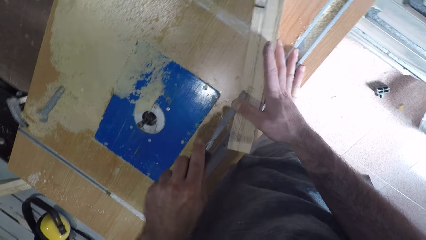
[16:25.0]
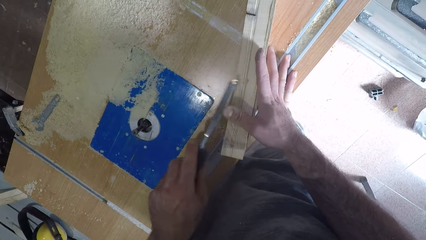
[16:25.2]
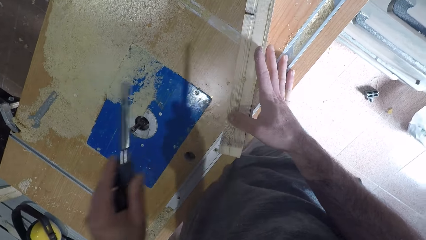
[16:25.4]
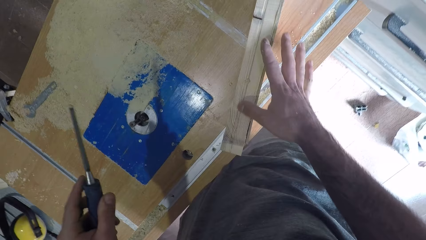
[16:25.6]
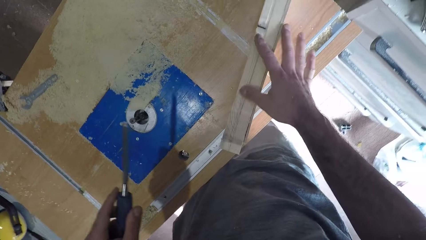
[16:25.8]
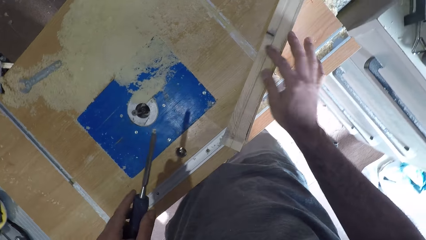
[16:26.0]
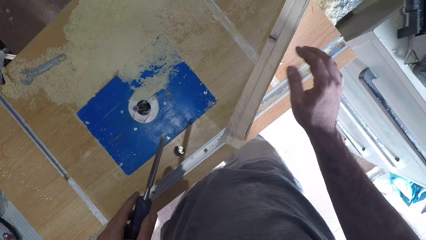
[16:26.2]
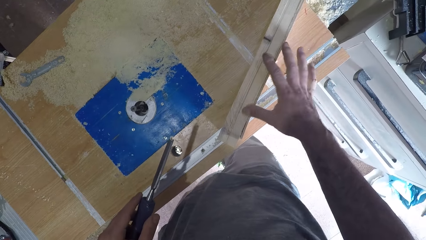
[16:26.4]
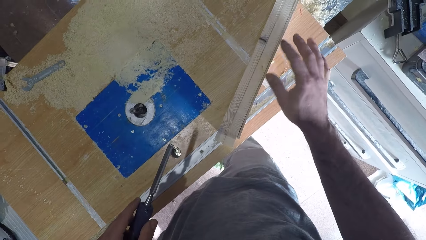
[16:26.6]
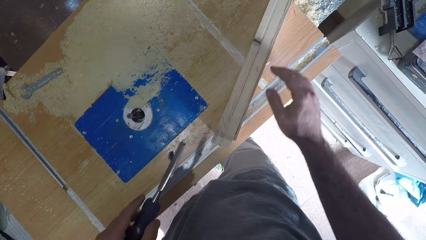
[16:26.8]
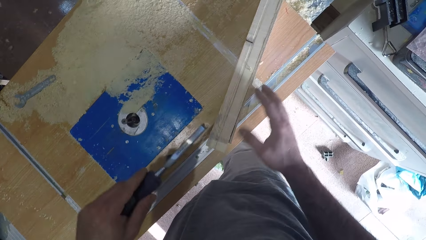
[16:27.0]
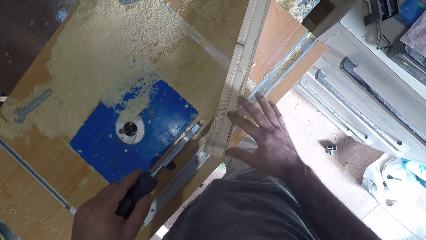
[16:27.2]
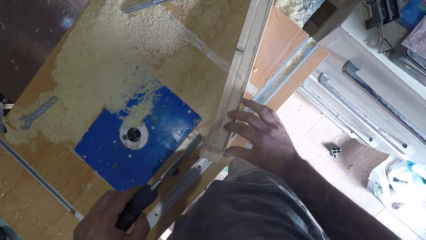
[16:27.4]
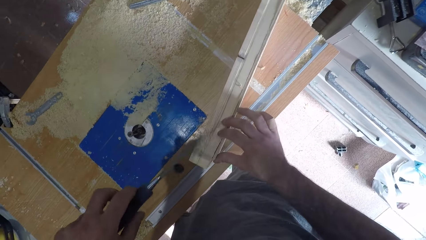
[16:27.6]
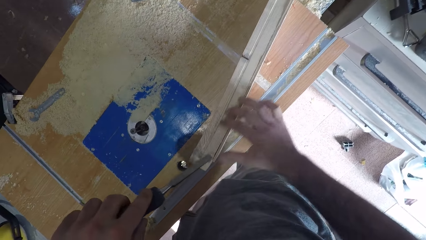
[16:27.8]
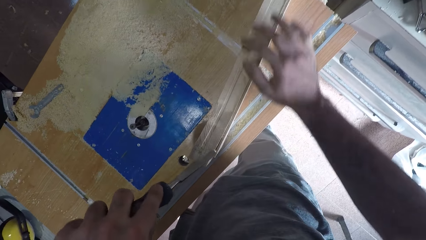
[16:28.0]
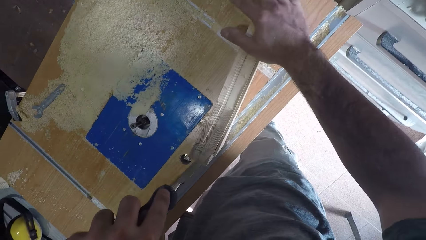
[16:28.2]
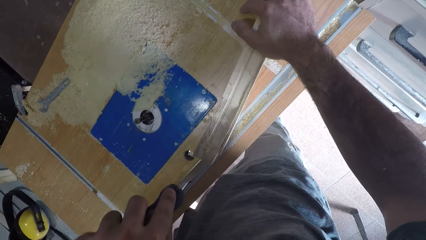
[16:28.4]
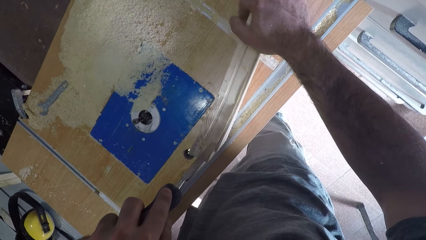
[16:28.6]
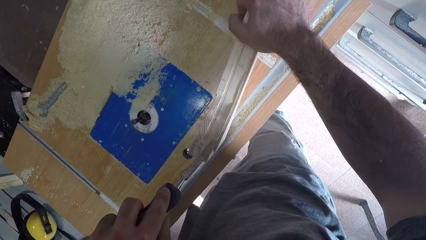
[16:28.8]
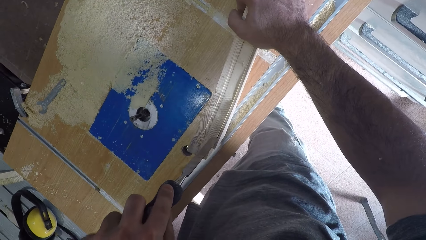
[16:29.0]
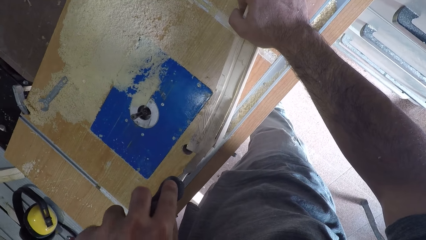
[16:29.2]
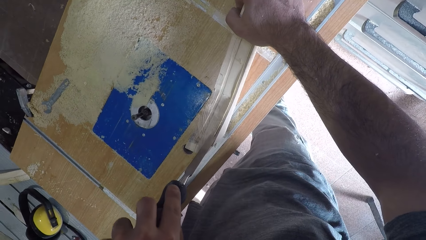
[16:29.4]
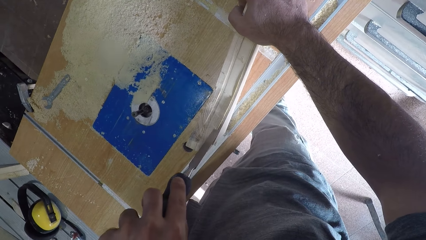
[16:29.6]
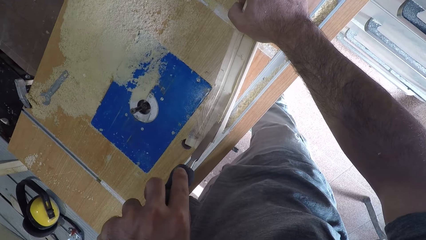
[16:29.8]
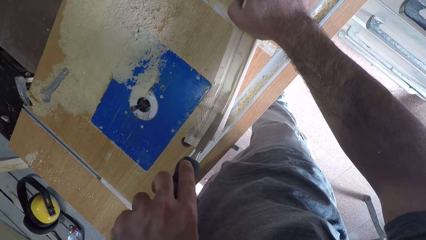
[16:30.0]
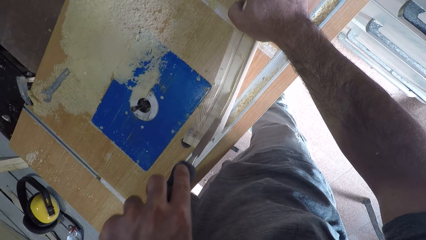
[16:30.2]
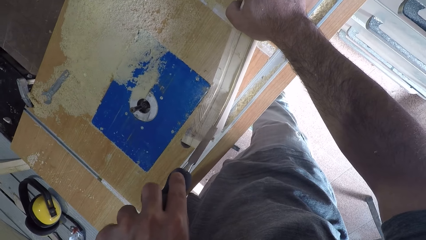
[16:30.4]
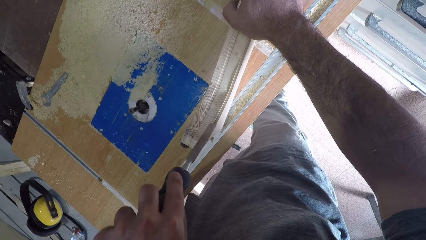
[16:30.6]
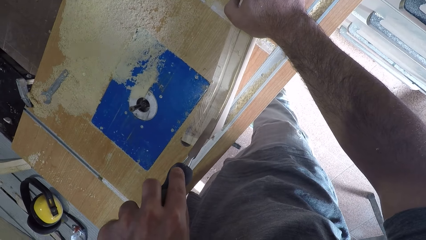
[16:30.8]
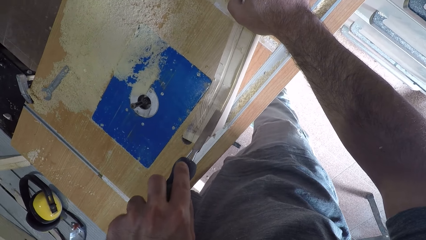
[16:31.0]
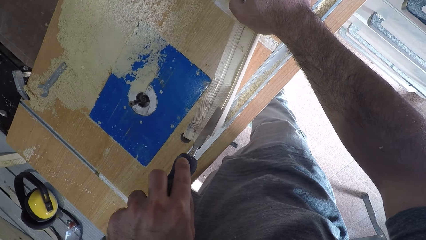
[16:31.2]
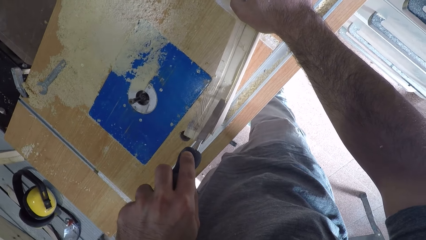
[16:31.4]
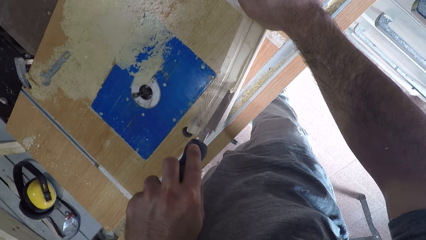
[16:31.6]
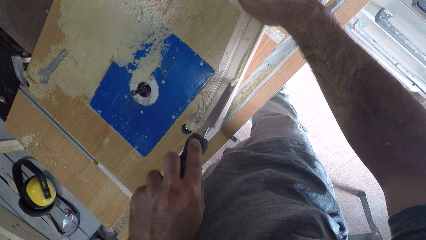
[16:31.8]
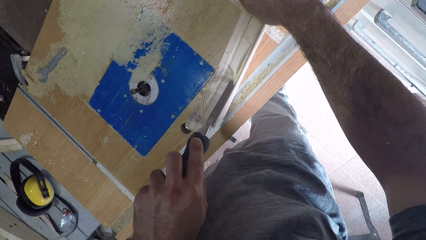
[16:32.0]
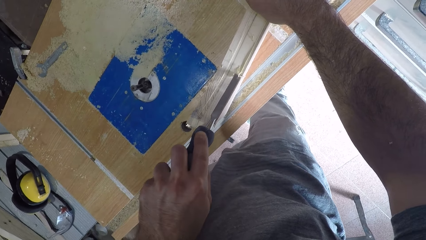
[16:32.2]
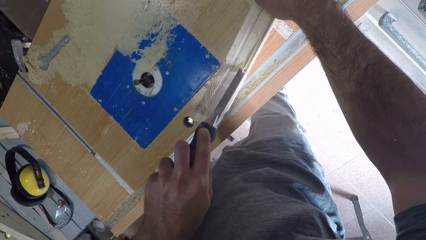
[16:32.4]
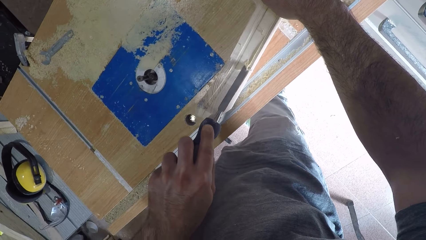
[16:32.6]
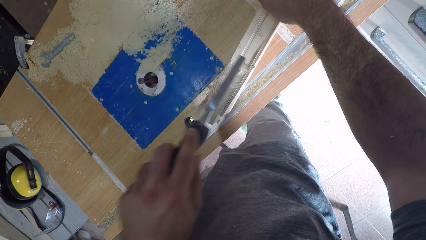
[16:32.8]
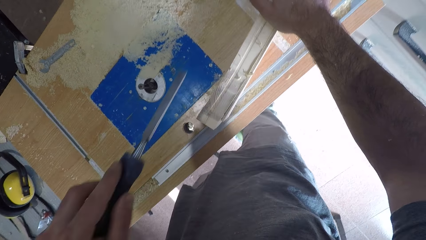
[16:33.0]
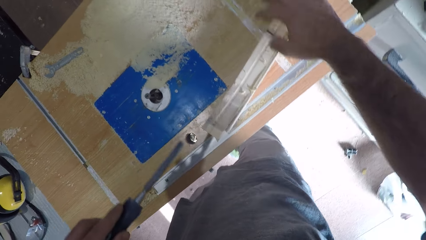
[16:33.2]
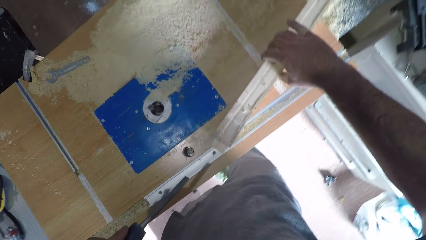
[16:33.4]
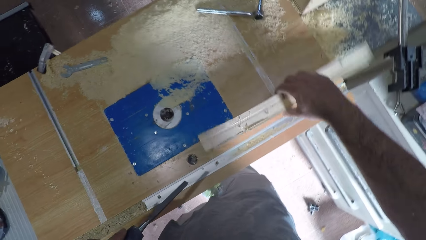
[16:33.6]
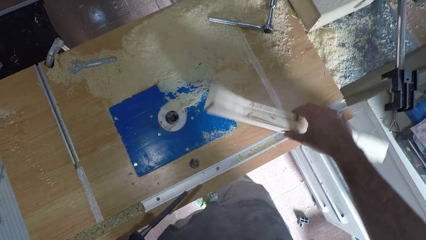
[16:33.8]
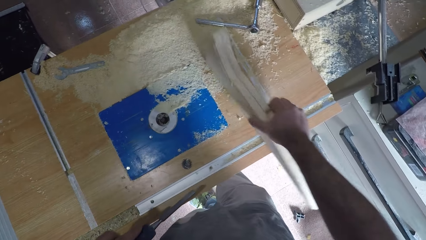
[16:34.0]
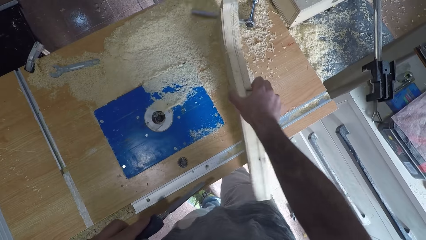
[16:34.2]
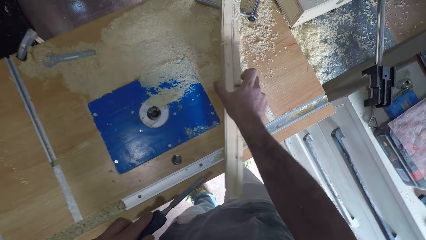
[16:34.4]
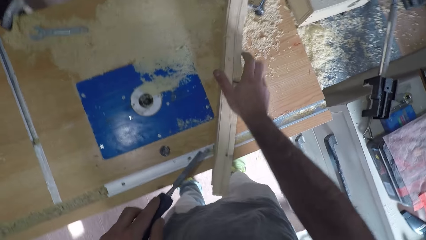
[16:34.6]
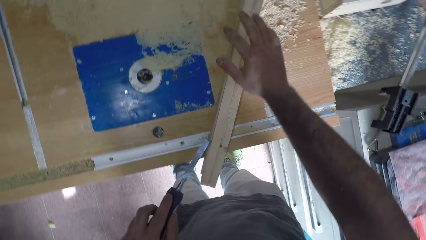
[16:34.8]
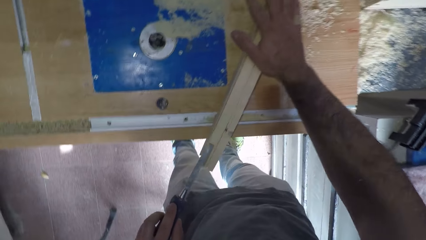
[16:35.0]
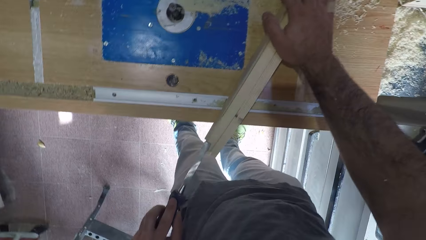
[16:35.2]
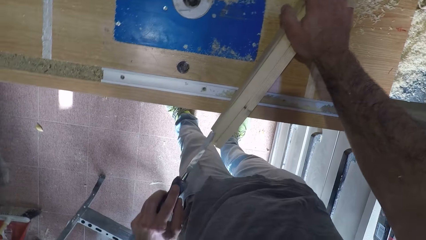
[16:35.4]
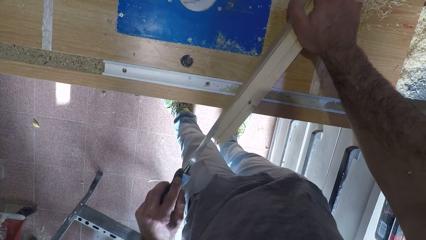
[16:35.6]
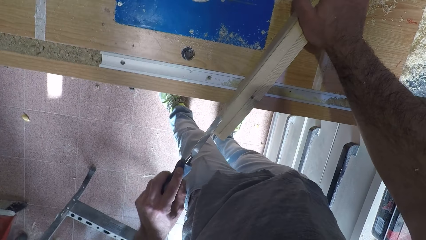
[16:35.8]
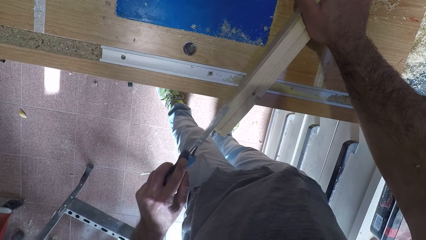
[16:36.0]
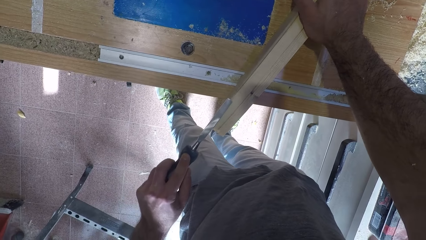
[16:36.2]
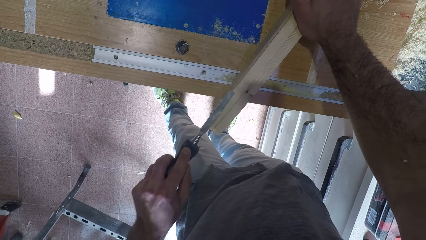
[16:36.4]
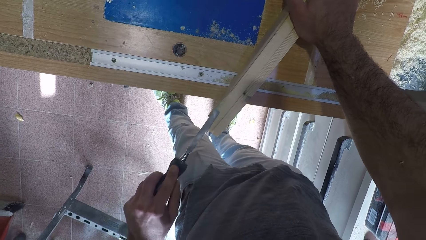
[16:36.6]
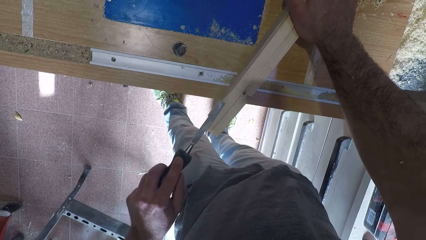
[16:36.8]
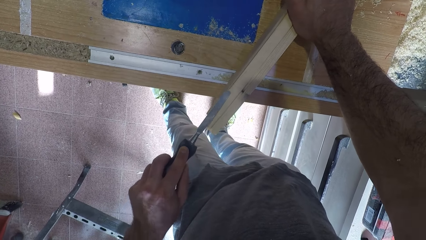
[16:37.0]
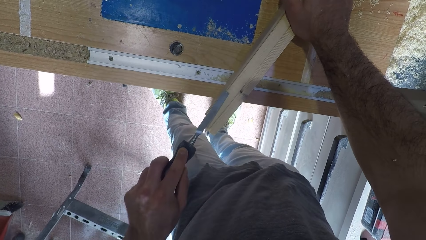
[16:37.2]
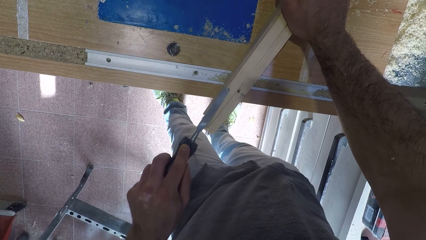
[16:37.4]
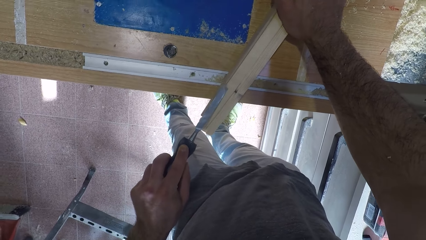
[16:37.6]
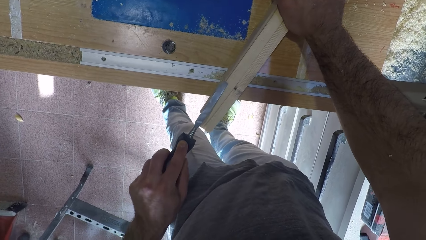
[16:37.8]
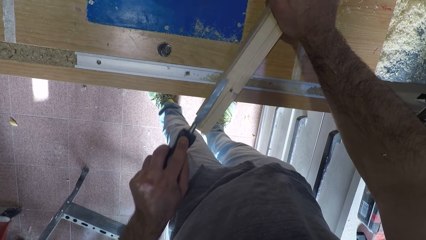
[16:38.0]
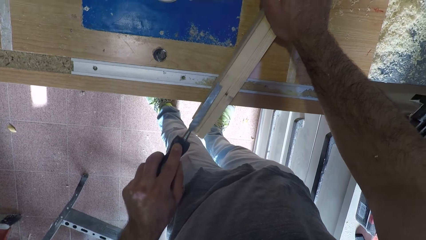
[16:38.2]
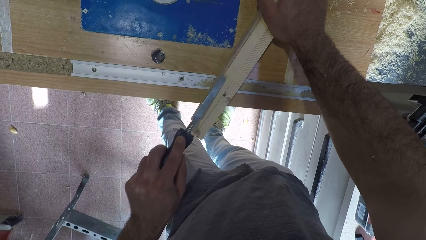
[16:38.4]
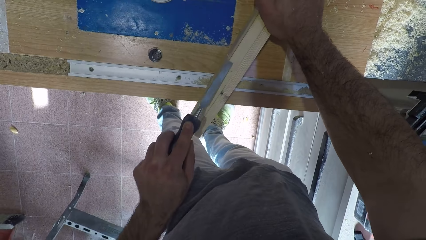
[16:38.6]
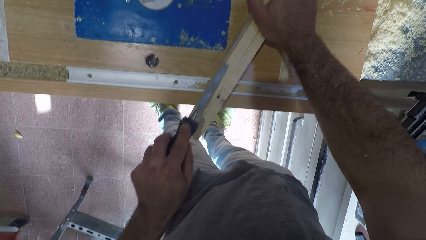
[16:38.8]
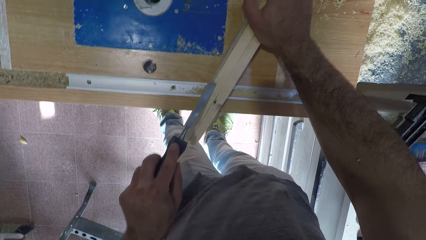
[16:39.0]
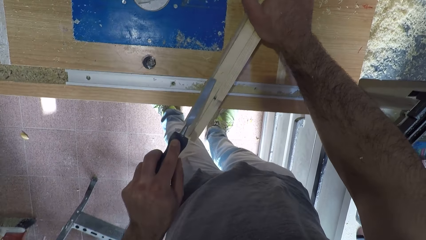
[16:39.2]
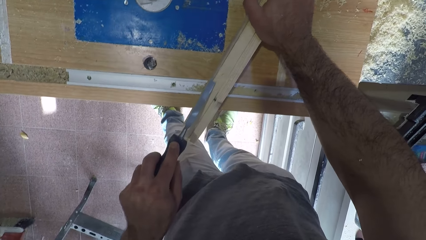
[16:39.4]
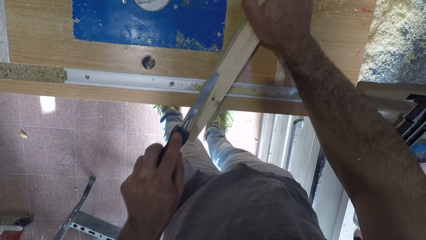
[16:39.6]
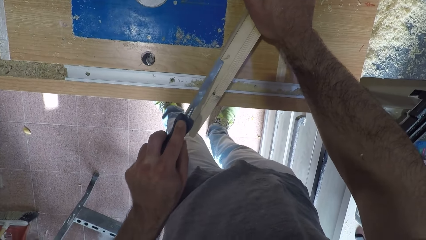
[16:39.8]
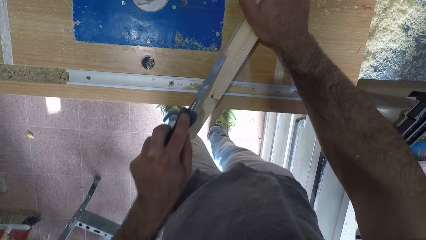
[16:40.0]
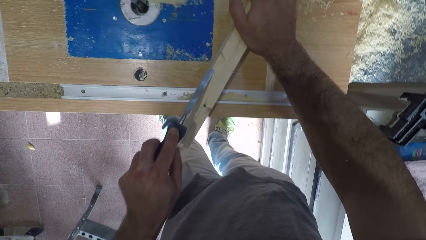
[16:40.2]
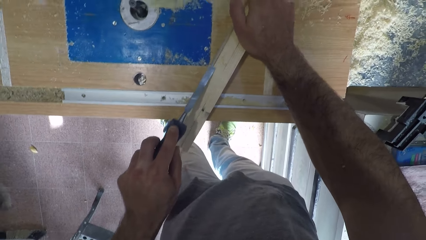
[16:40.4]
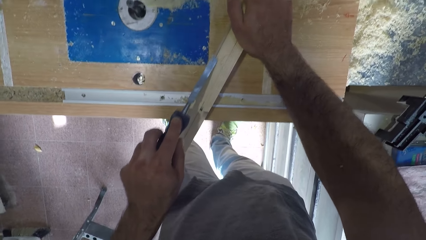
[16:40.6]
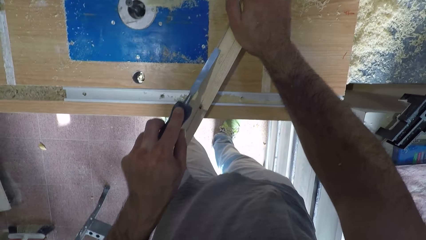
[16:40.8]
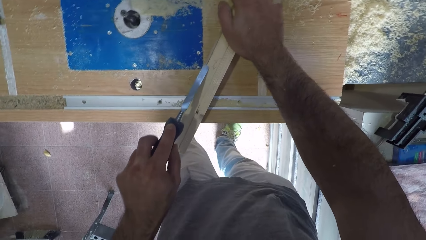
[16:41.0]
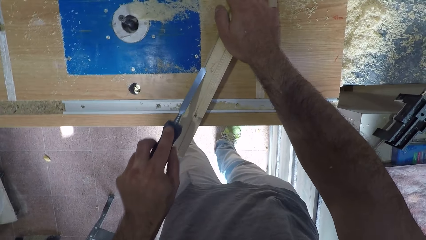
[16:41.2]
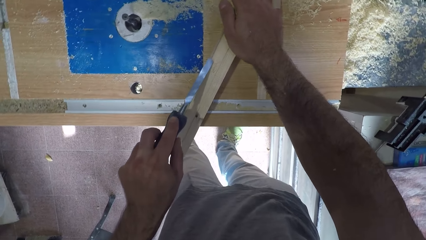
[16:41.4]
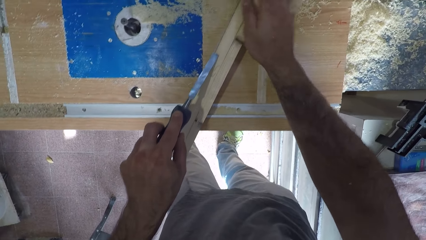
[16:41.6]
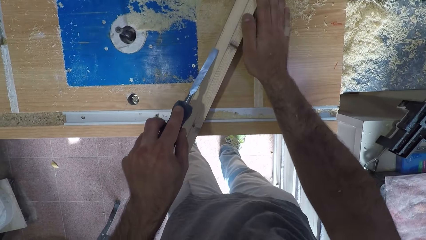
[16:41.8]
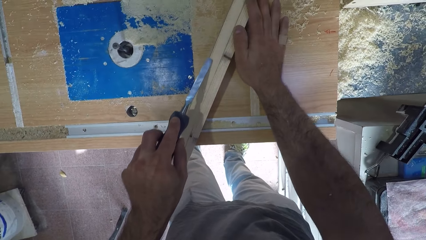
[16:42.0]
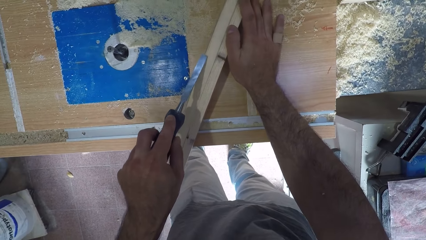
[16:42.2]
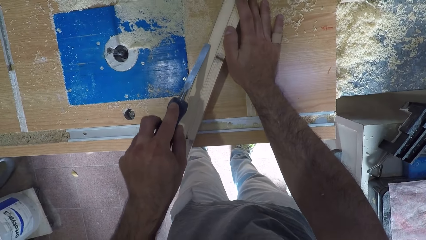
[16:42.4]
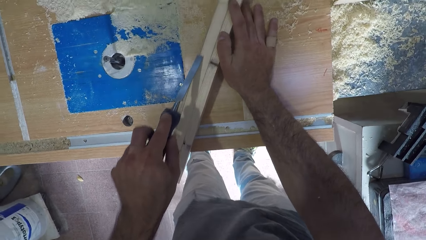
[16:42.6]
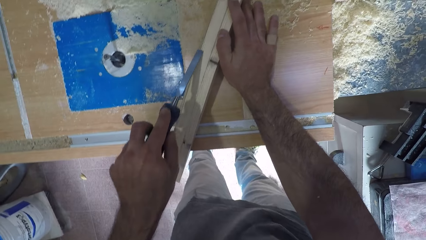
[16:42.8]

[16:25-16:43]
The camera wearer removes dirt on the wooden piece with his right thumb. He adjusts the wooden piece with his right hand. He chisels the wooden piece. He holds the wooden piece with his right hand. He withdraws the chisel from the wooden piece. He adjusts the wooden piece with his right hand. He turns the wood. He chisels the wooden piece.
